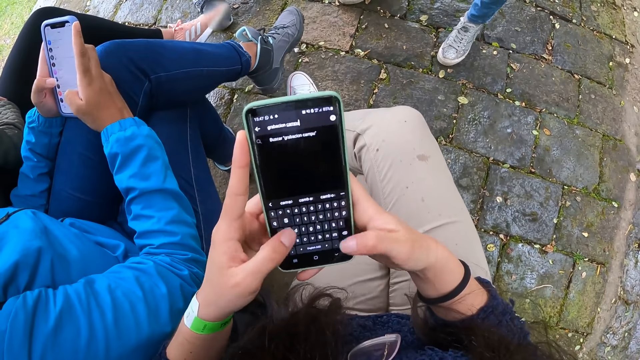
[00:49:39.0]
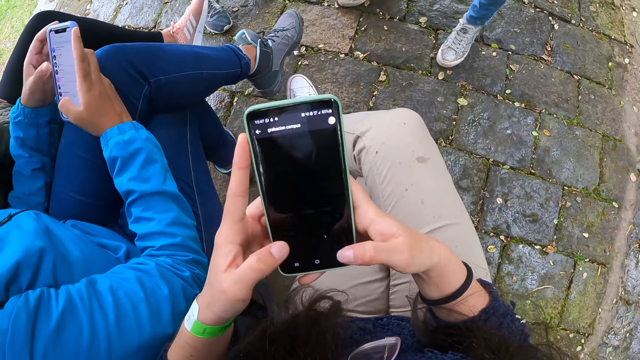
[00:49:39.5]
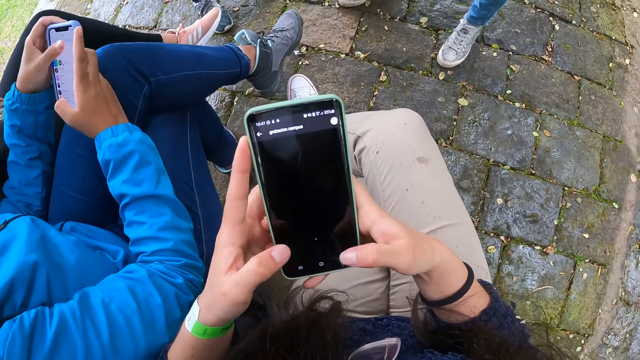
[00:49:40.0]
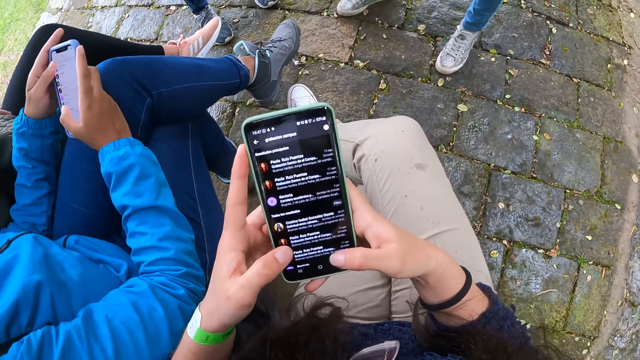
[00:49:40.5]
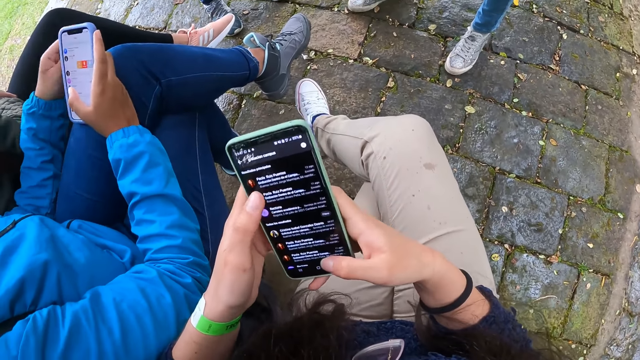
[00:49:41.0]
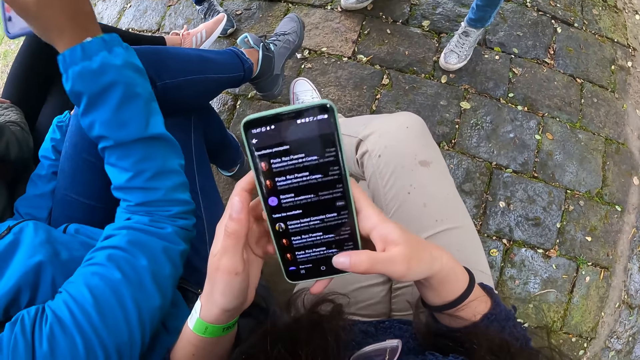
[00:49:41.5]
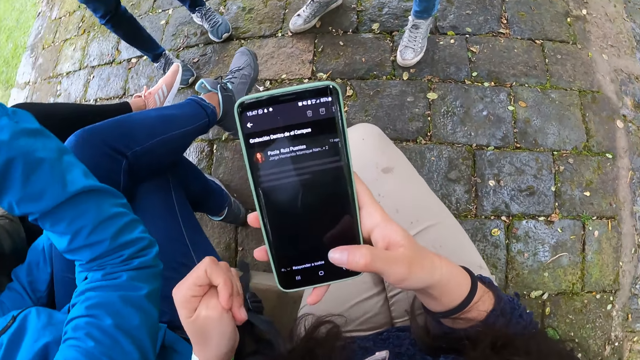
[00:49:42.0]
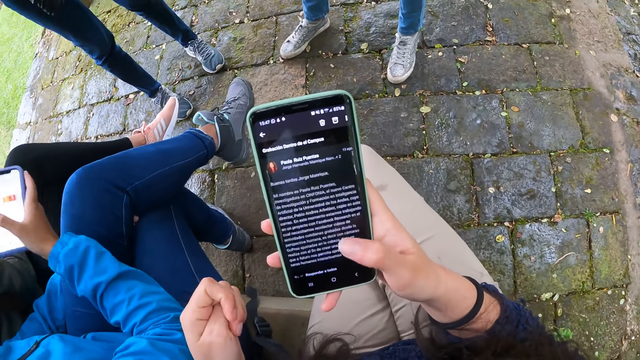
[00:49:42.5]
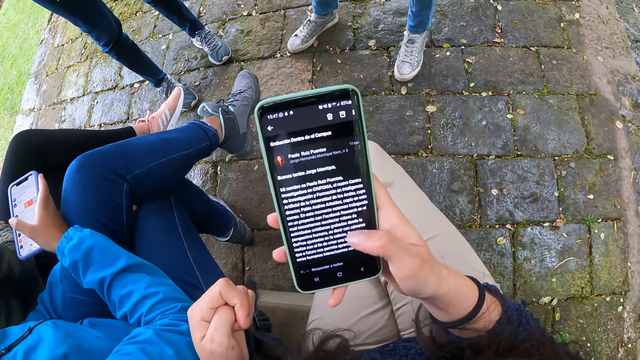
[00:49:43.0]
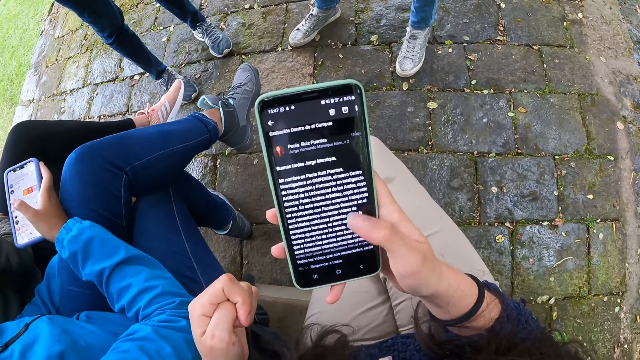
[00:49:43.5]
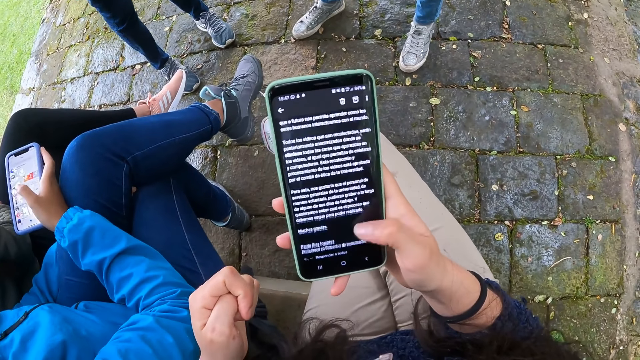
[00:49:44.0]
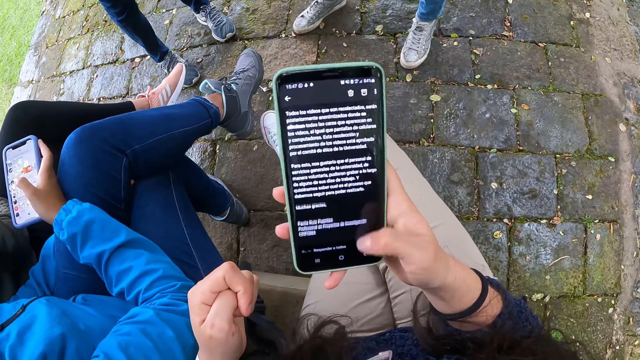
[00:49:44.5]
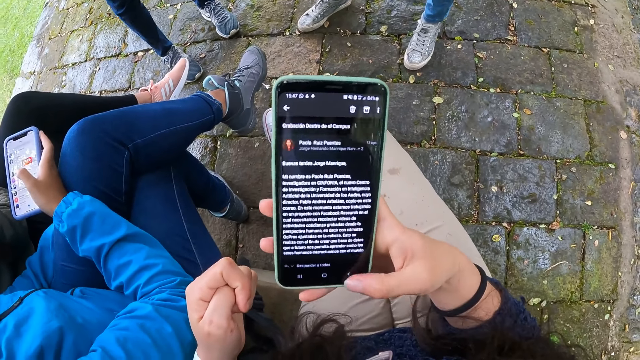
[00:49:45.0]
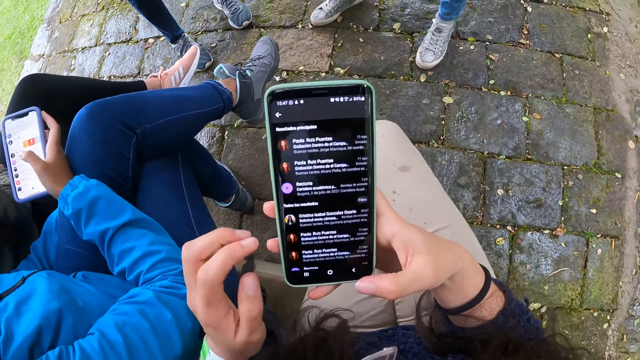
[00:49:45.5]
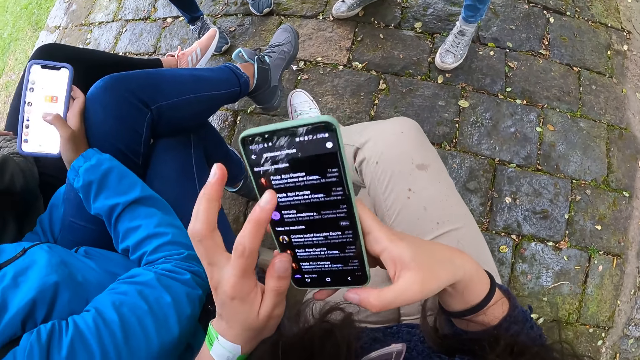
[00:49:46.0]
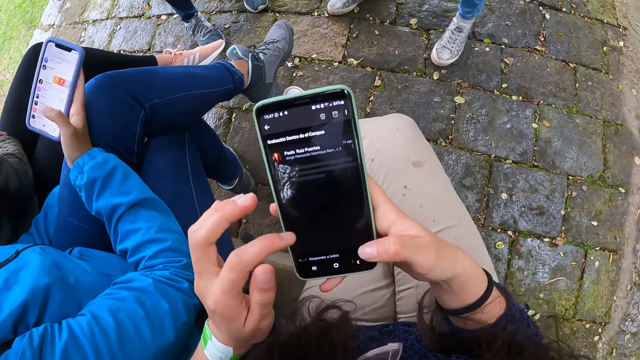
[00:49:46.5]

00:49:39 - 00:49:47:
The camera wearer operates the phone with her right hand.

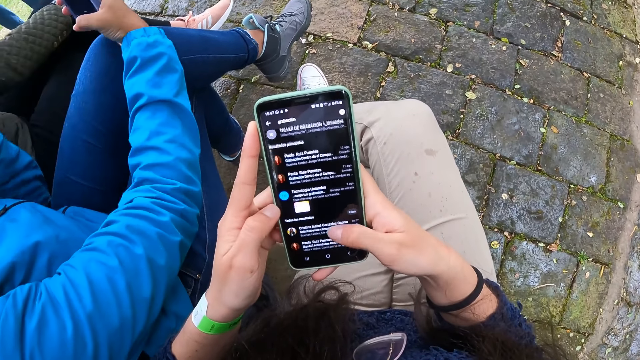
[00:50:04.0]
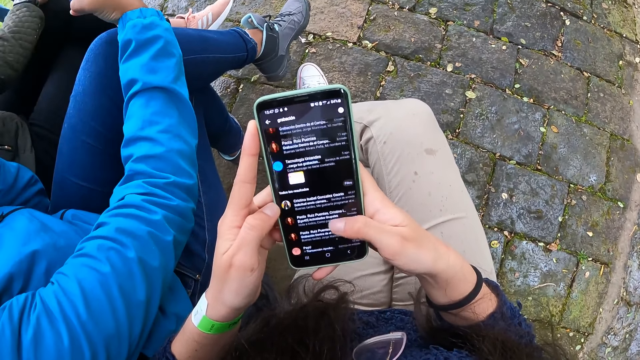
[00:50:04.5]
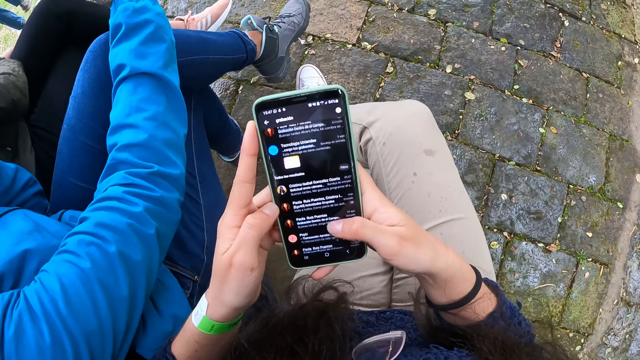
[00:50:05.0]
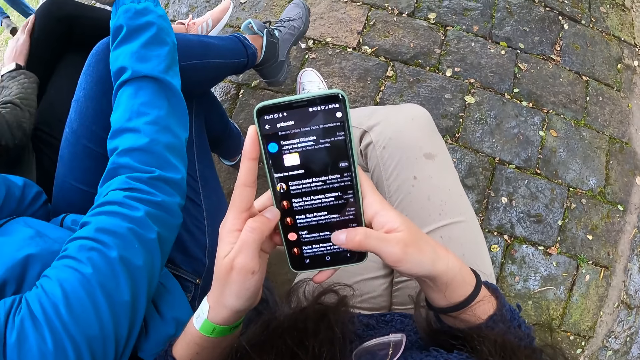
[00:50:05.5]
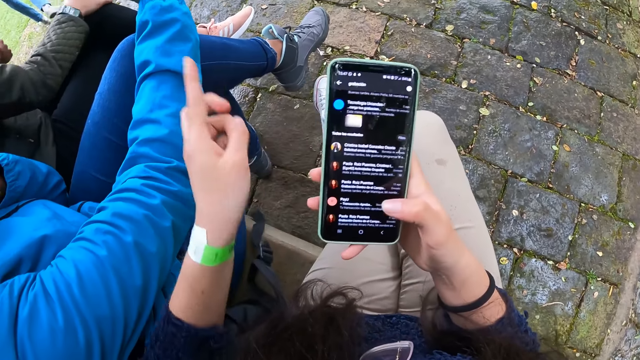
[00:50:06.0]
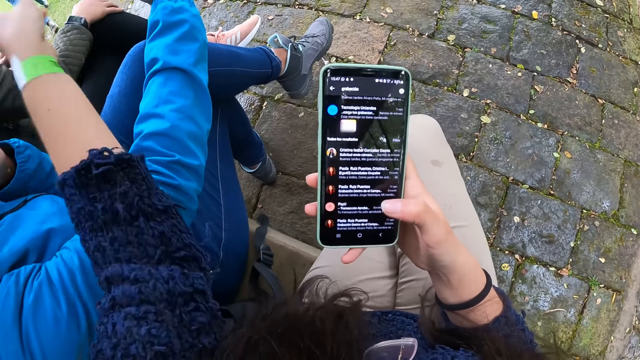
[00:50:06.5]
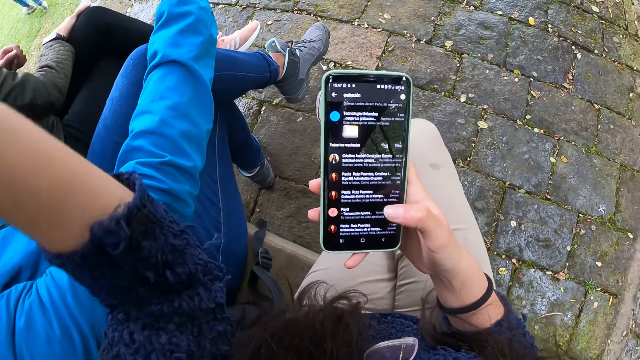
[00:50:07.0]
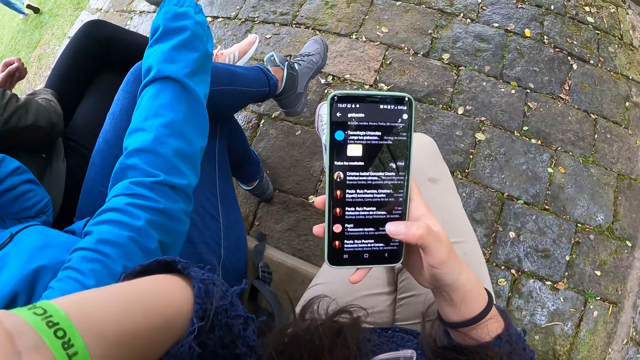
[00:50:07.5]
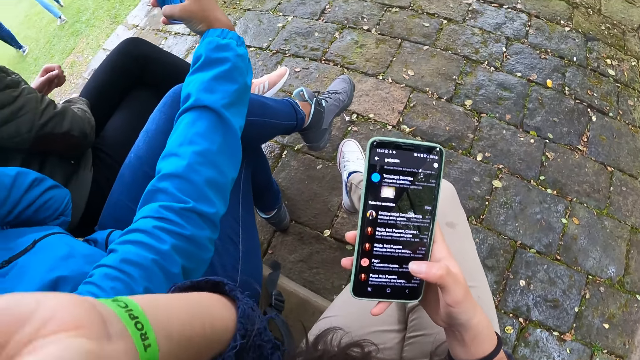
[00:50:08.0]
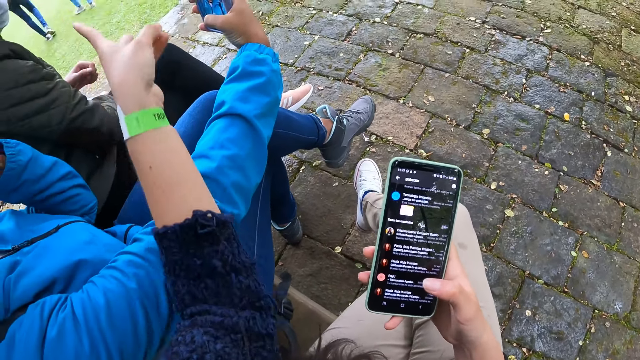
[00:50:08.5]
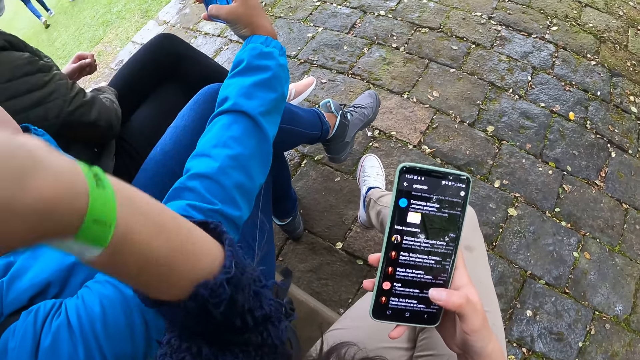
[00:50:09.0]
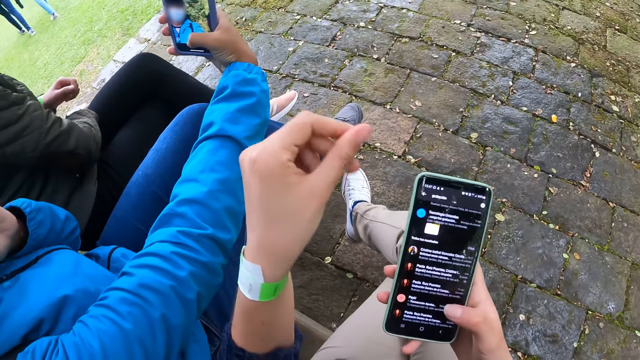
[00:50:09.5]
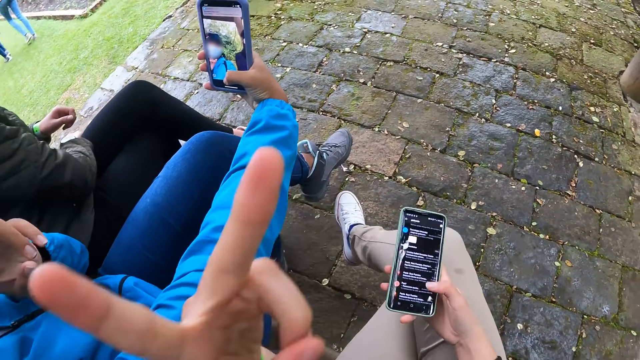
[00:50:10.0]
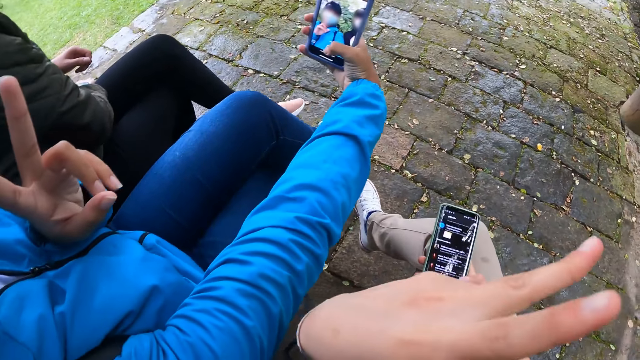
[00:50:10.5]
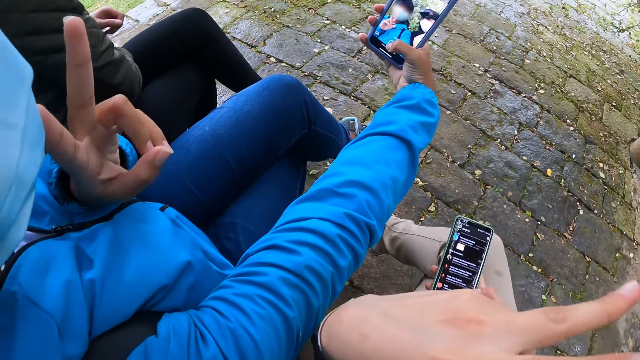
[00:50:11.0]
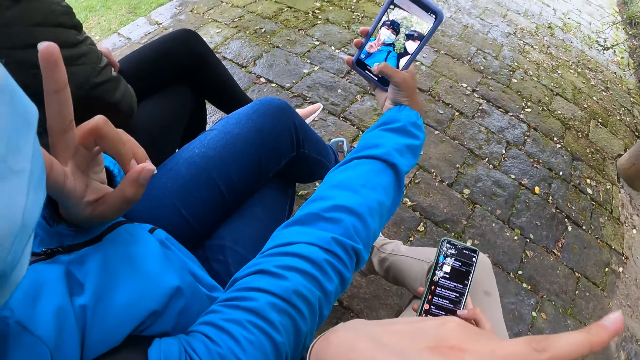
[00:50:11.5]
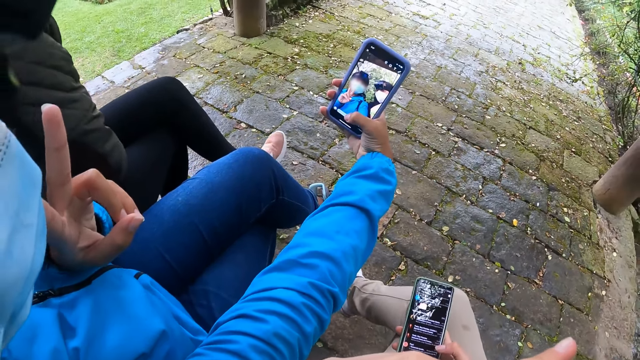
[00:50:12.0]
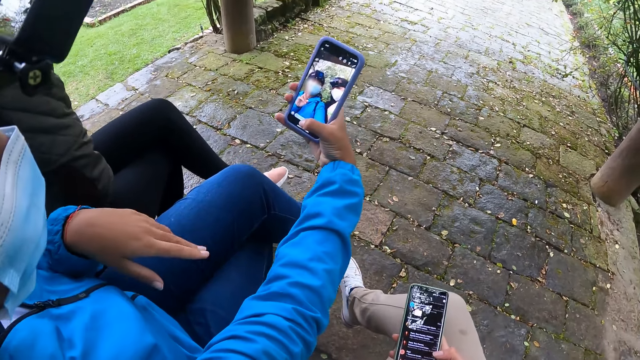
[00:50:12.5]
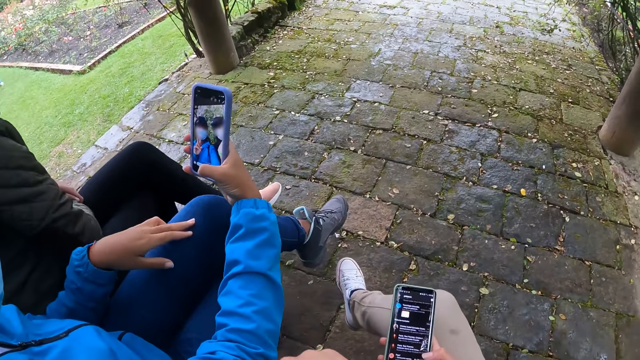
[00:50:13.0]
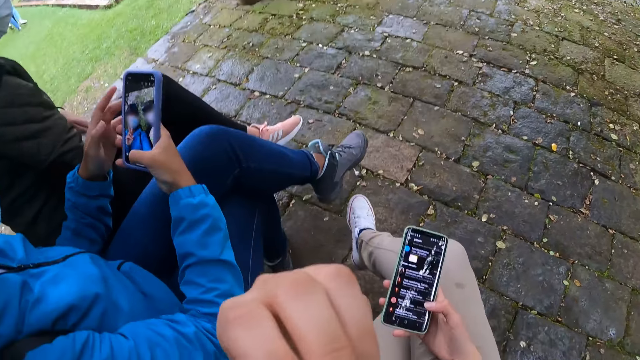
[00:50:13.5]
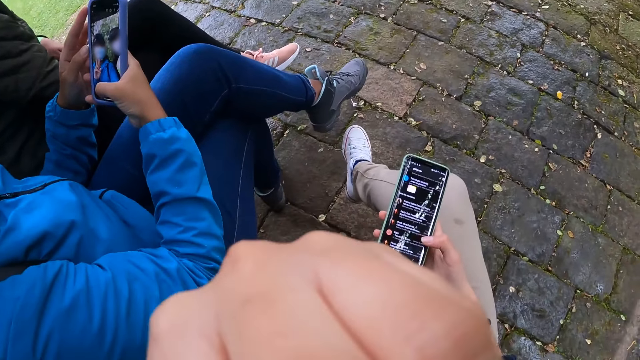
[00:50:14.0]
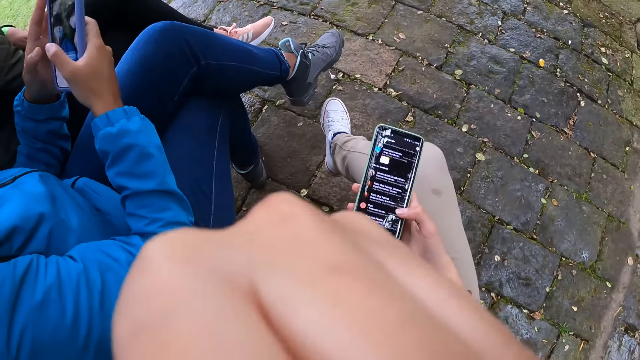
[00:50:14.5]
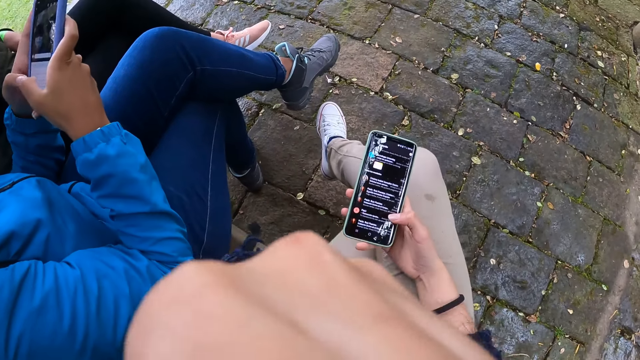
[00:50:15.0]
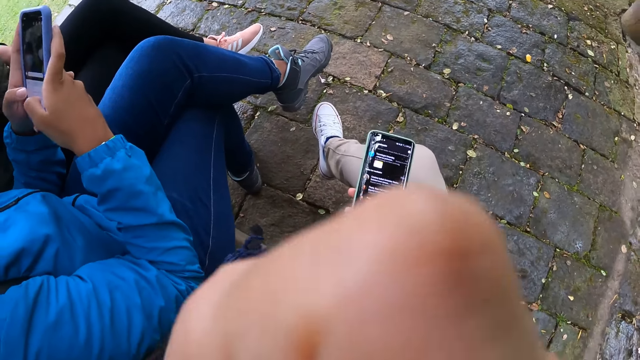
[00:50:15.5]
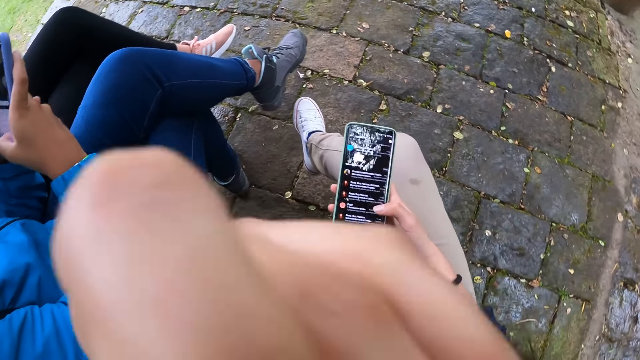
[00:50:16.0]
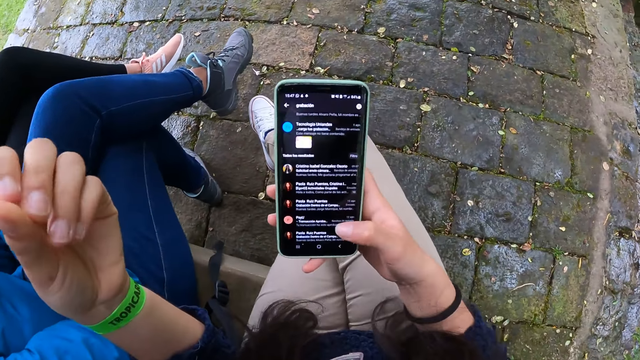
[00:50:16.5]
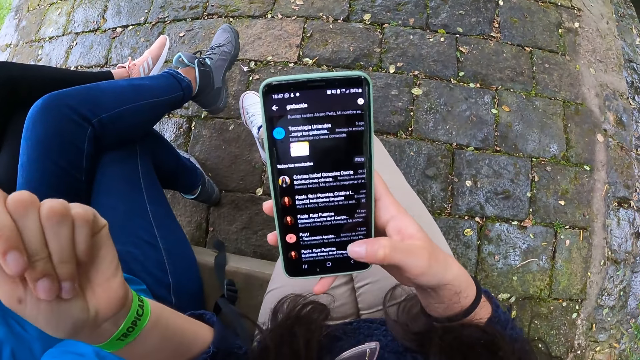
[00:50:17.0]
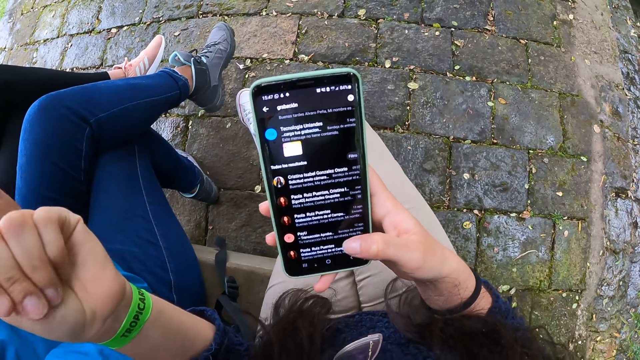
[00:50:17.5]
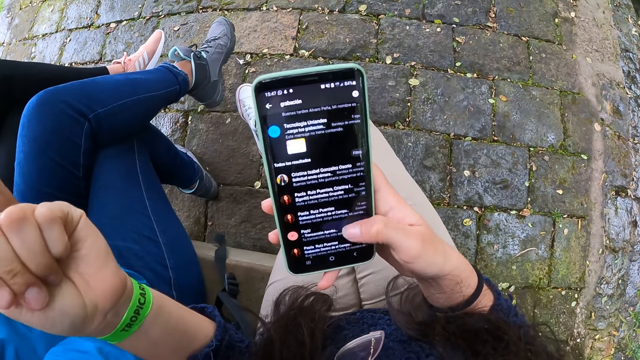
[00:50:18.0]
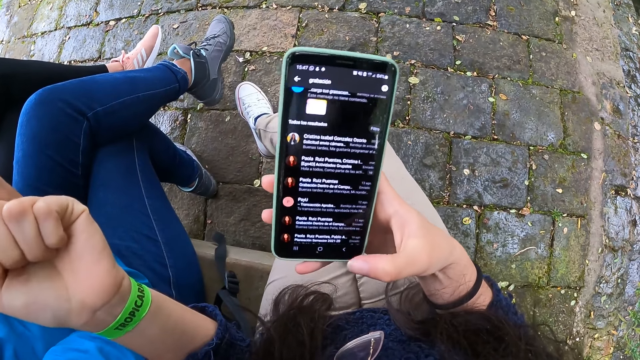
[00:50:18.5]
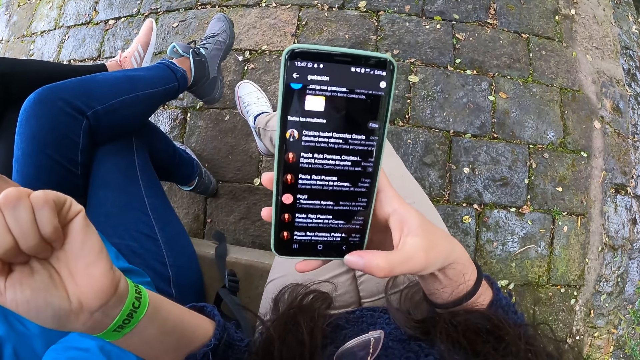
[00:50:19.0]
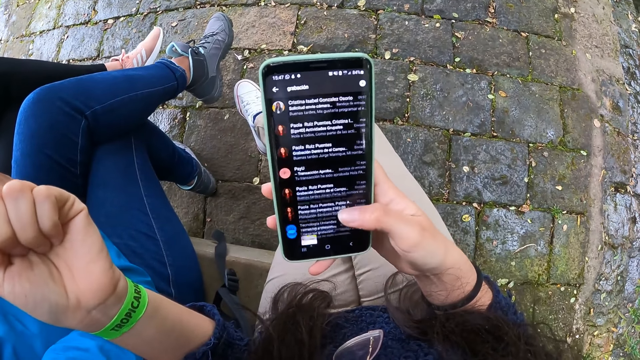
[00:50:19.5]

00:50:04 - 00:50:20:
A person lifts a phone. The camera wearer interacts with a woman and another woman. She points at something. She operates the phone. The first woman takes a selfie with the phone in her right hand. She takes a selfie with the camera wearer with the phone in her right hand. She operates the phone with both hands. The camera wearer operates the phone with her right hand.
